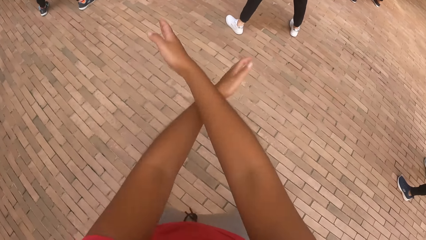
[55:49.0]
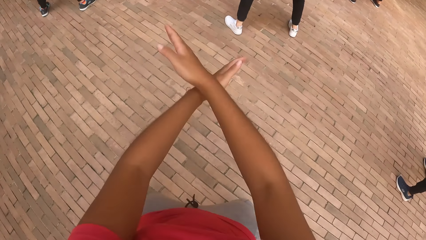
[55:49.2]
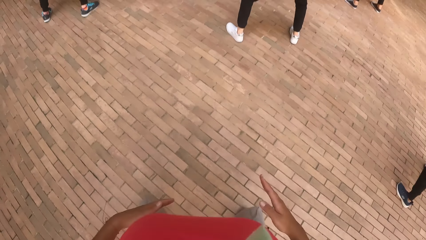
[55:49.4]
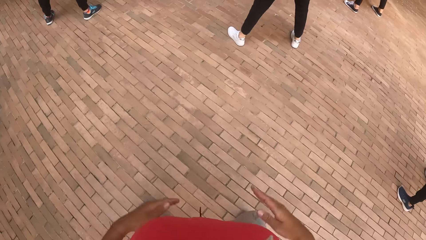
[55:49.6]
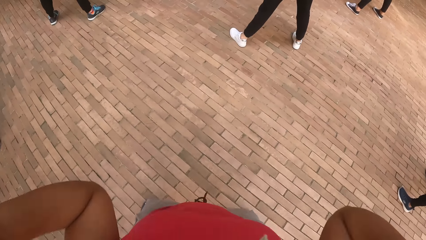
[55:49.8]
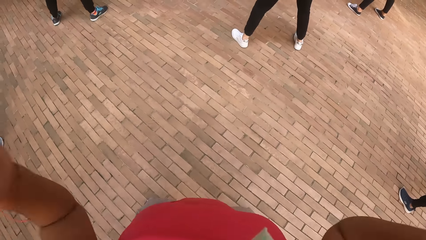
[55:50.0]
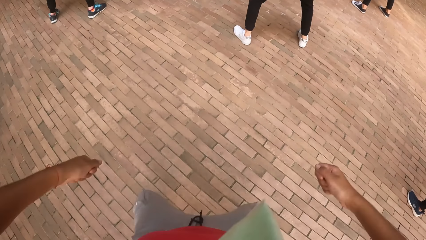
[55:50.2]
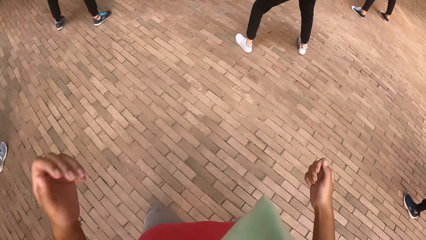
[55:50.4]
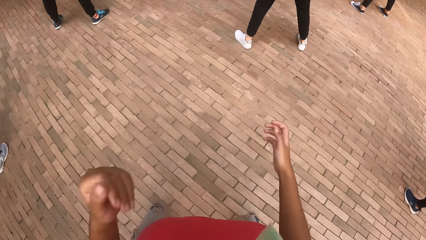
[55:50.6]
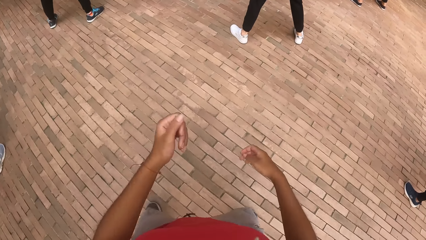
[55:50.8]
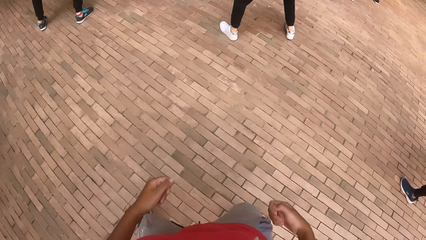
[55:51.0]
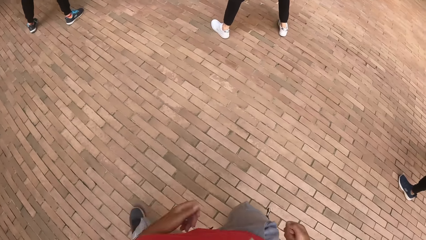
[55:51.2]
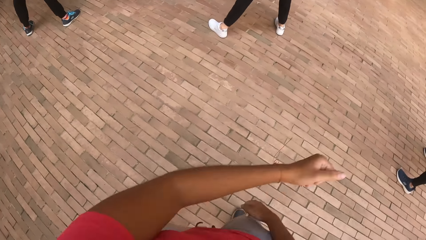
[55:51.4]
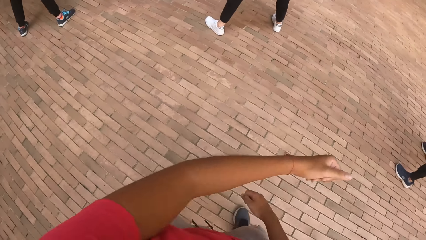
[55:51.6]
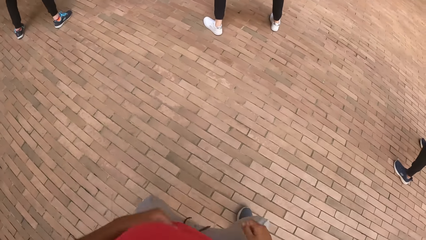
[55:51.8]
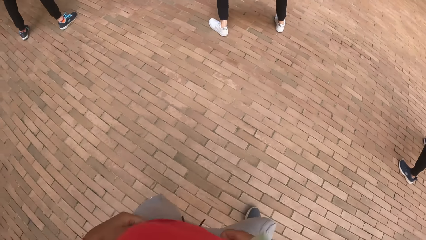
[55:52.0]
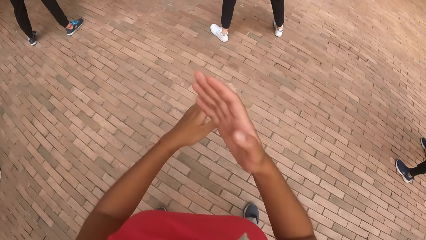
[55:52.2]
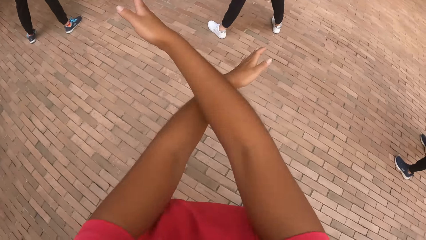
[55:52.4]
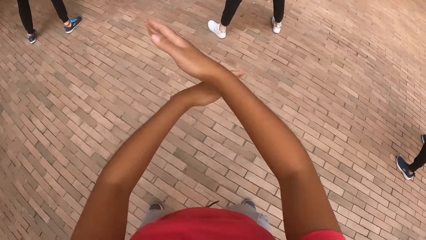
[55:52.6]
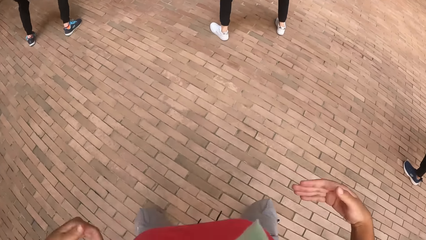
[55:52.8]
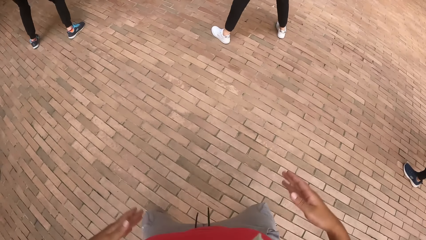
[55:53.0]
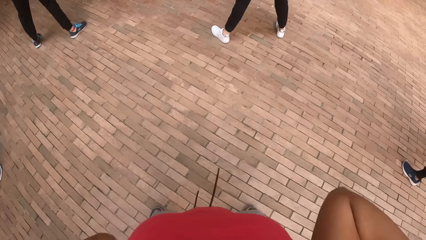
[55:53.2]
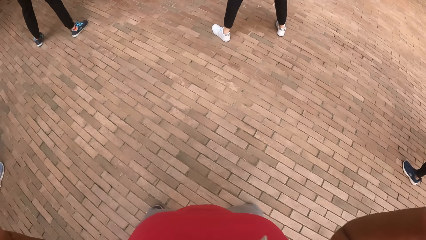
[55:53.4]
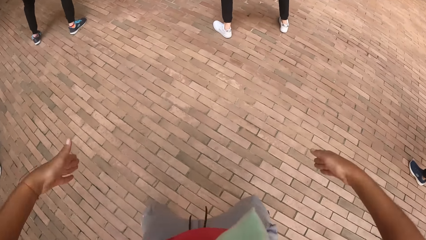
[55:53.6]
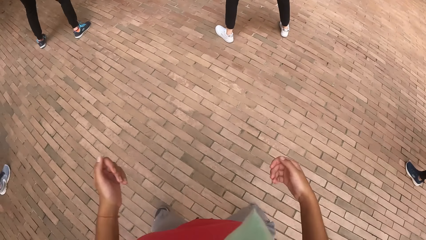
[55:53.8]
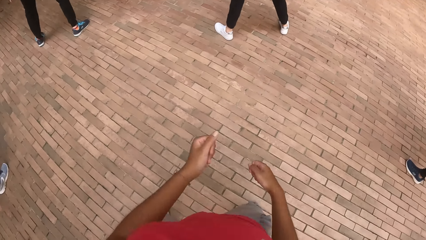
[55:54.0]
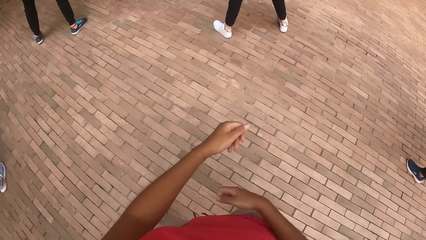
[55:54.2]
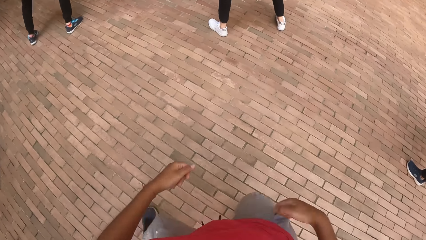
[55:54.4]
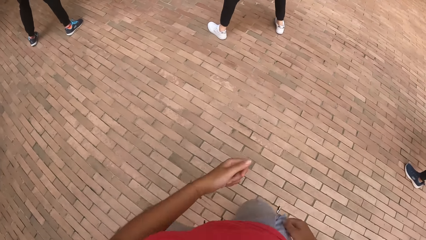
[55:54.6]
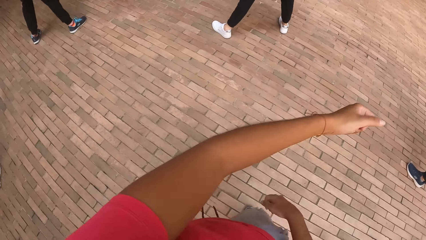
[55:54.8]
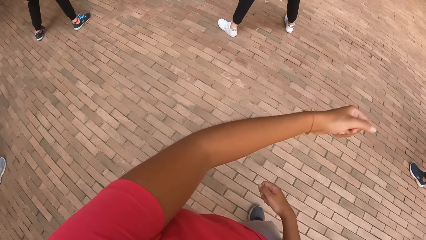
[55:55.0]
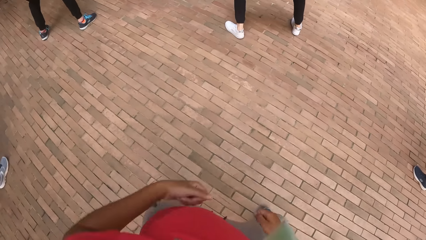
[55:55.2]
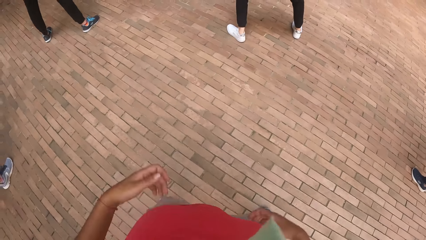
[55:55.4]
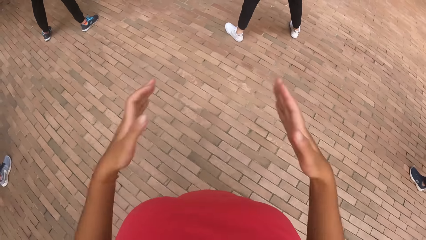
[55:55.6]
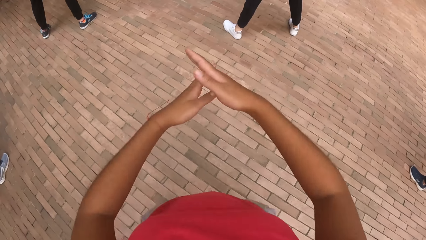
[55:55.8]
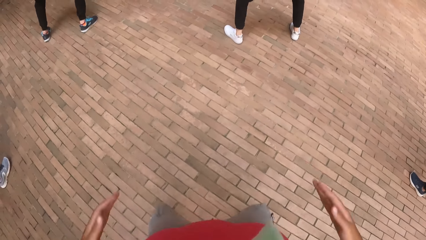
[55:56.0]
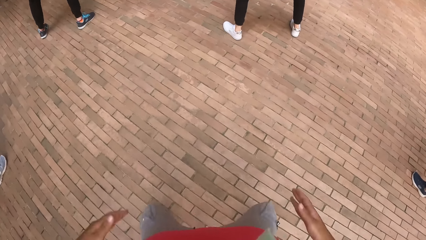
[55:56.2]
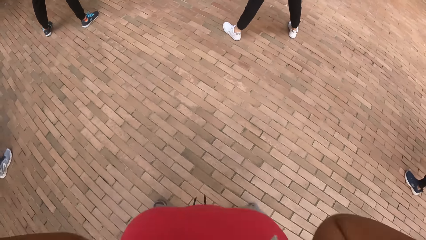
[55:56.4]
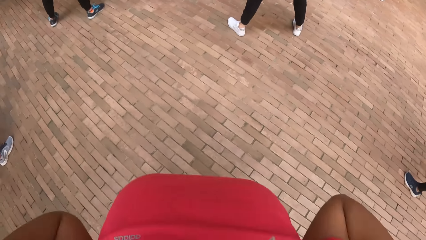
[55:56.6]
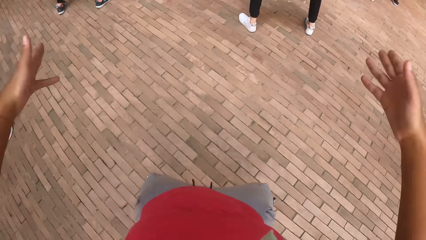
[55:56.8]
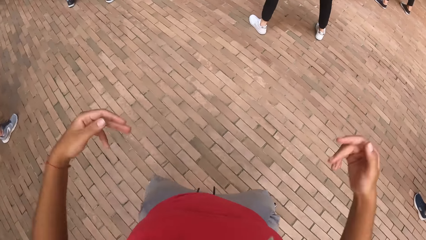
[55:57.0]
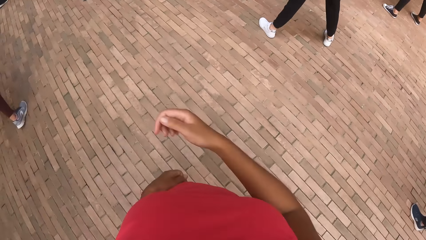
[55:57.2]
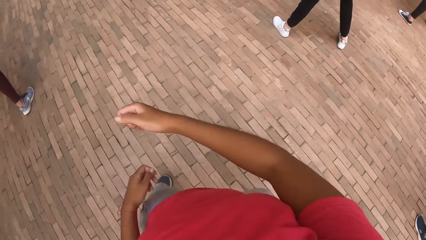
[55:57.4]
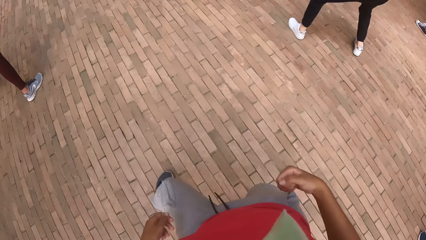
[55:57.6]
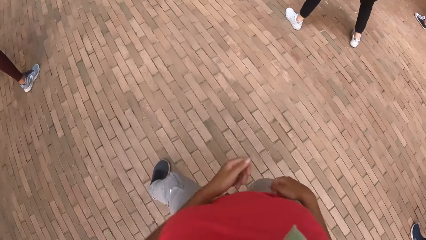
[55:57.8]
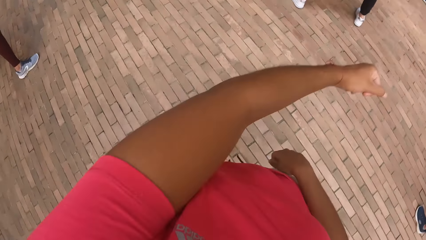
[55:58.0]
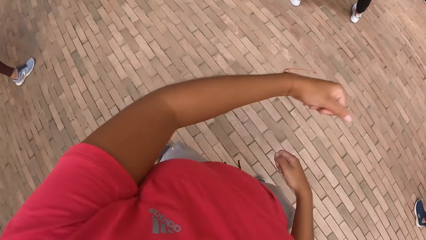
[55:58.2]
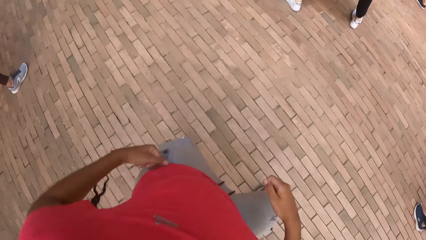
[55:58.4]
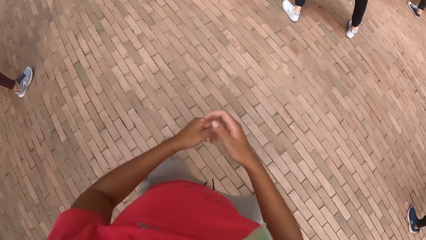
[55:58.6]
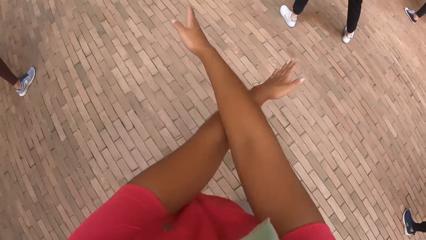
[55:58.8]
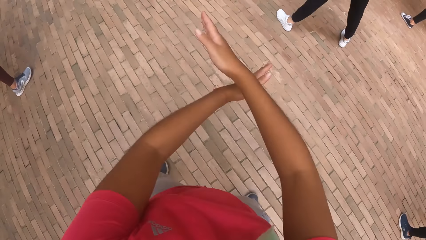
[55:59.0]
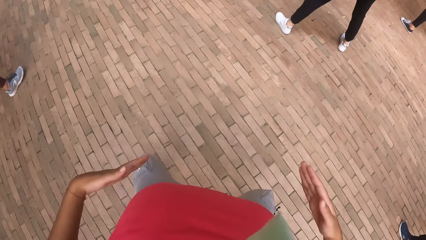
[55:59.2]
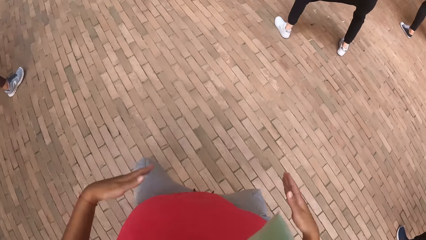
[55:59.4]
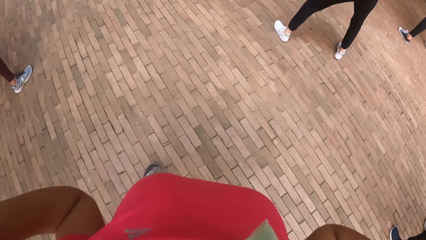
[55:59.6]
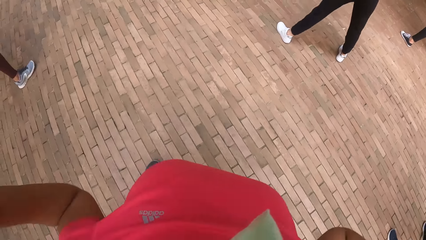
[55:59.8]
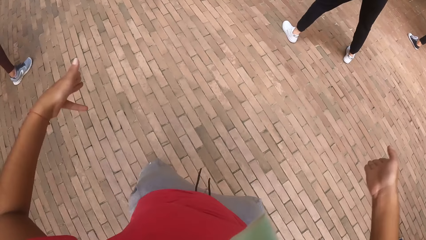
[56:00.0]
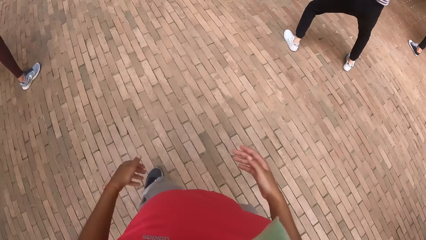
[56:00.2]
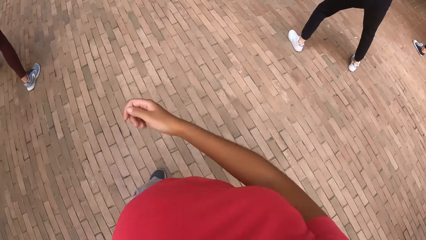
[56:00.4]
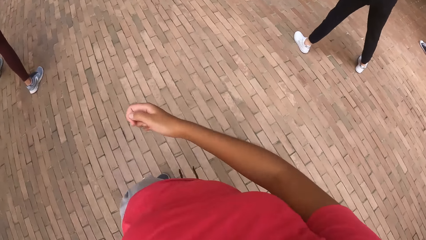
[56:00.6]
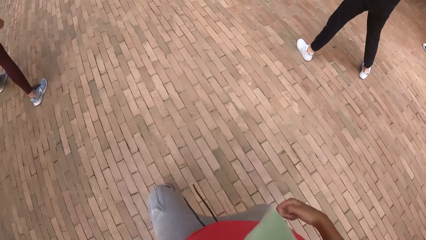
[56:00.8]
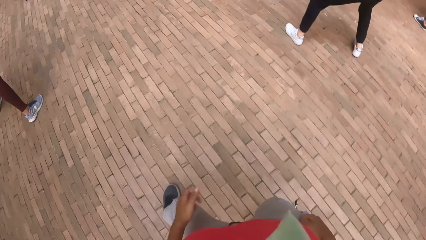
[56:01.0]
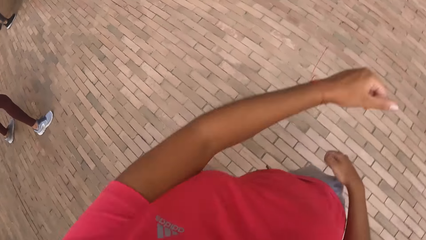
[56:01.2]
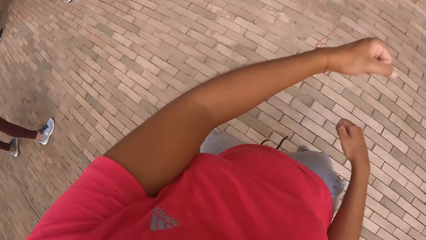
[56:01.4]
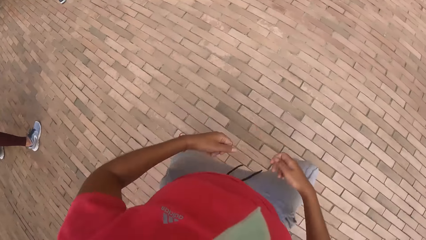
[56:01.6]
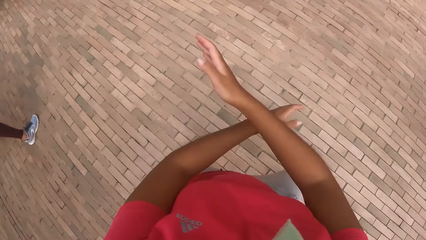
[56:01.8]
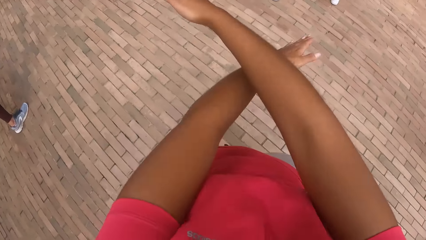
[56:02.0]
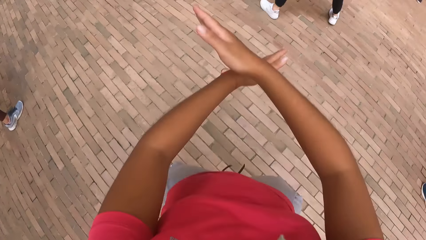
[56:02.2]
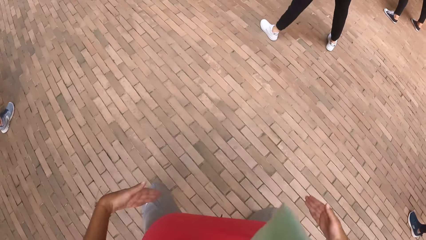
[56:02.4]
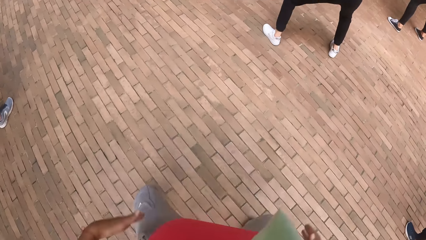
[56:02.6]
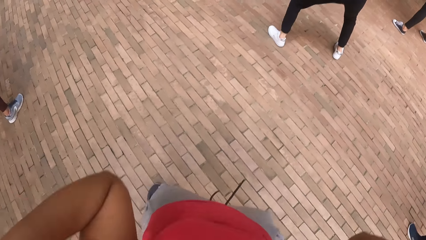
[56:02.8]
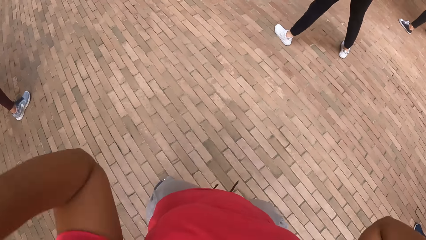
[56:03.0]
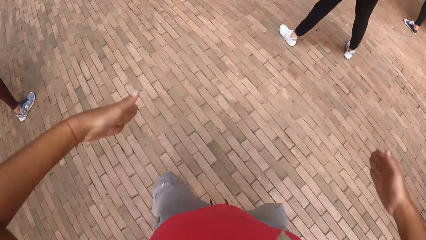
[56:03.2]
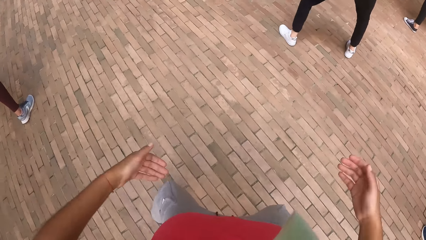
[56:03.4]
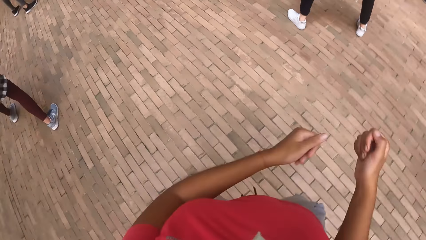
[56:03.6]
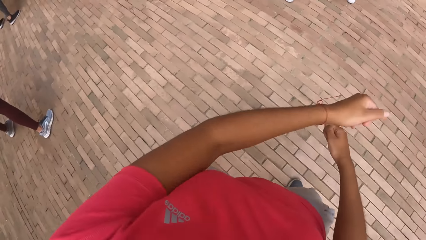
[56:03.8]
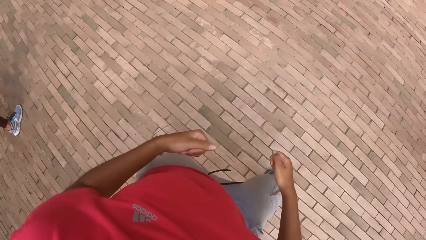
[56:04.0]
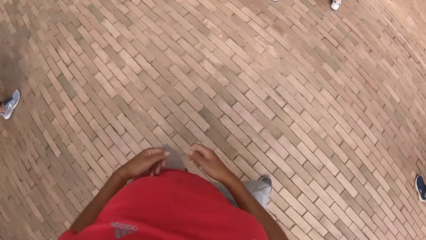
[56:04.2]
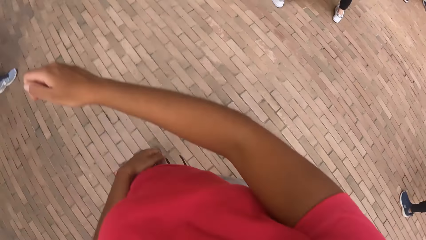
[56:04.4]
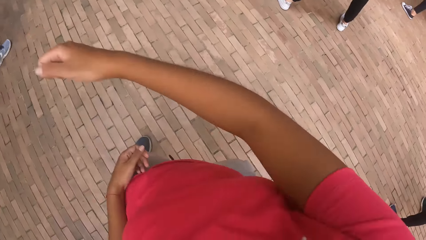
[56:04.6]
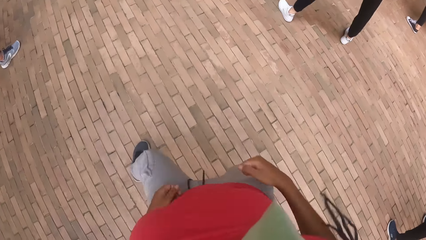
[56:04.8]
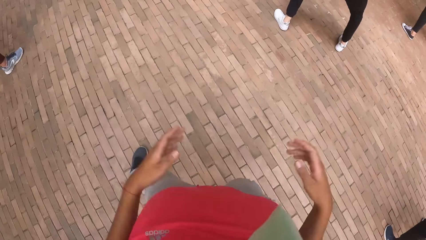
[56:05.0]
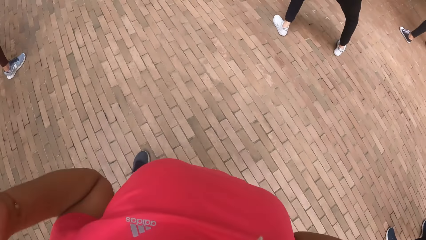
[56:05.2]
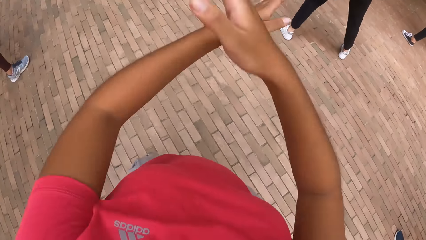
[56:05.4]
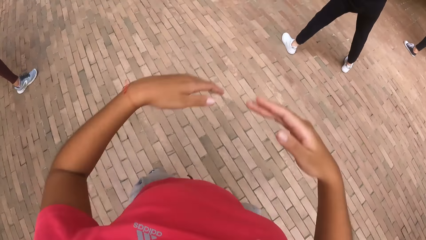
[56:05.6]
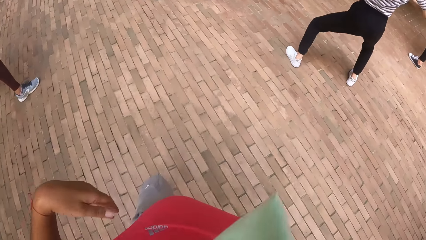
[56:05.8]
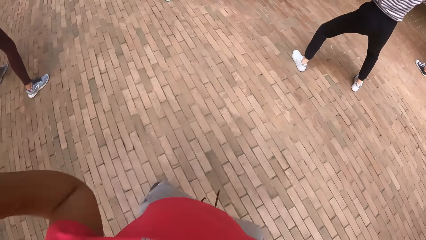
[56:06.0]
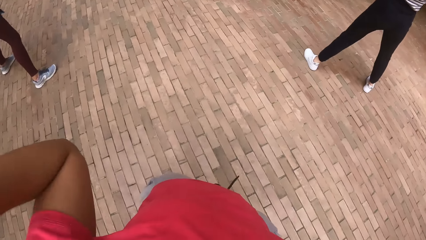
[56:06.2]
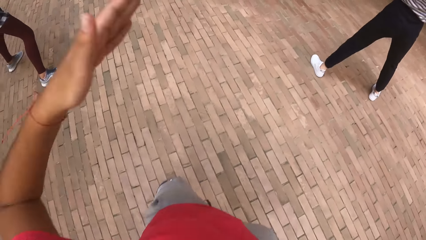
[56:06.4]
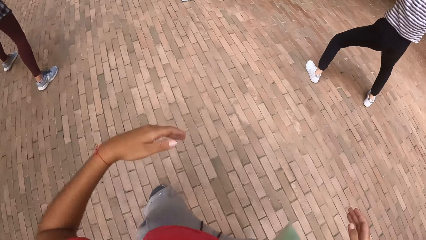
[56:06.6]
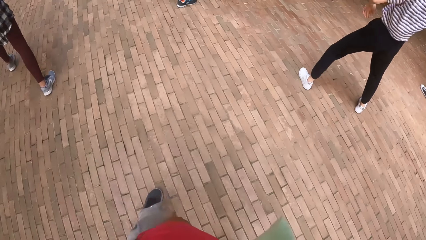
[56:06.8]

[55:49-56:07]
The camera wearer puts their hands together. They dance. They put their hands together.
